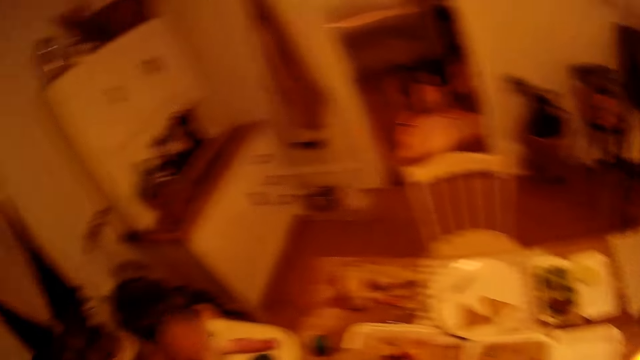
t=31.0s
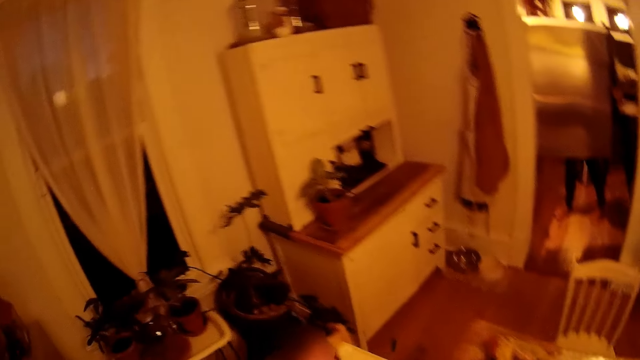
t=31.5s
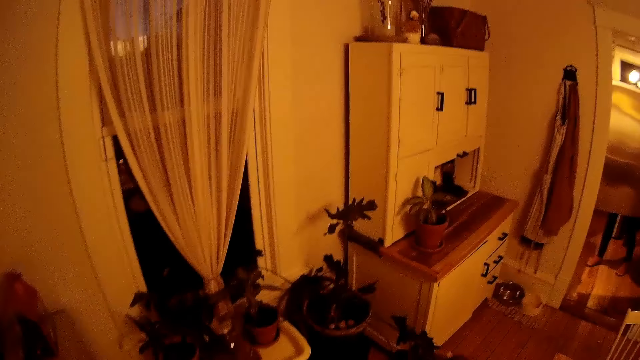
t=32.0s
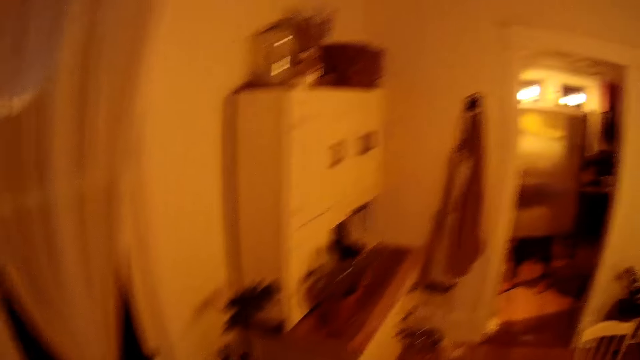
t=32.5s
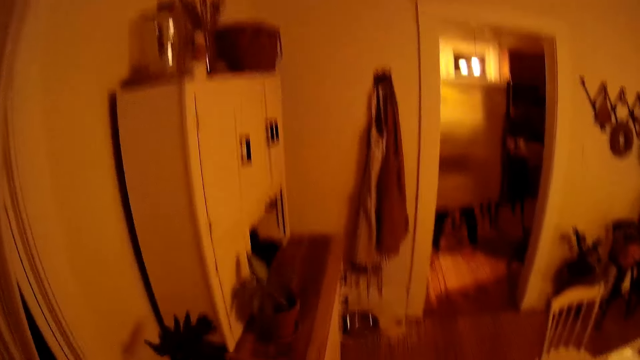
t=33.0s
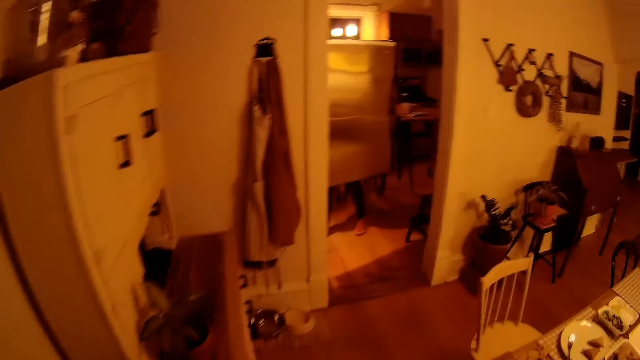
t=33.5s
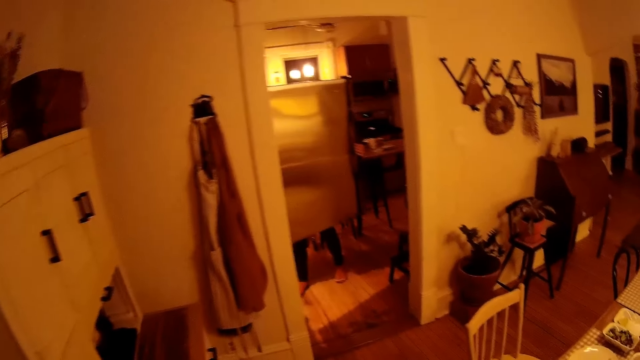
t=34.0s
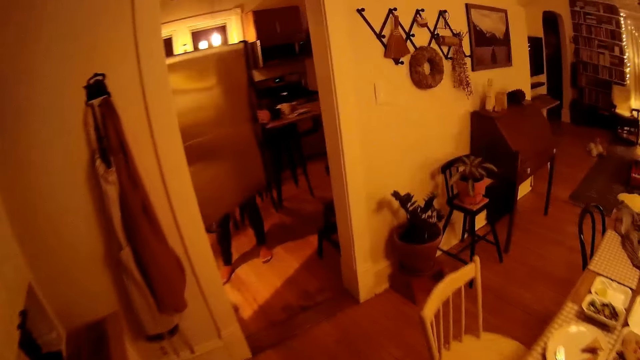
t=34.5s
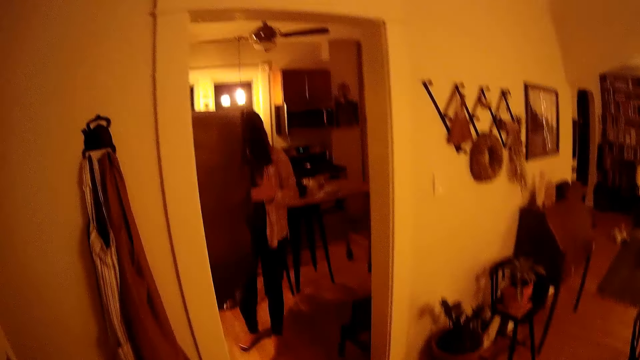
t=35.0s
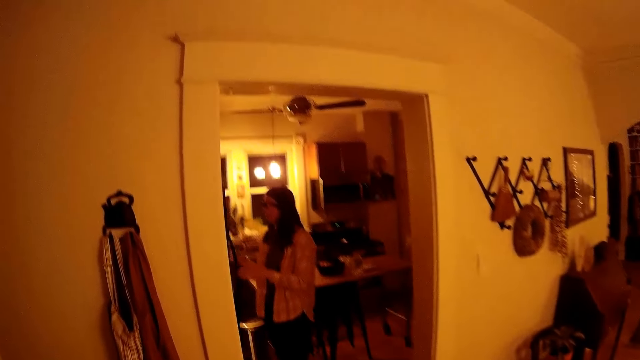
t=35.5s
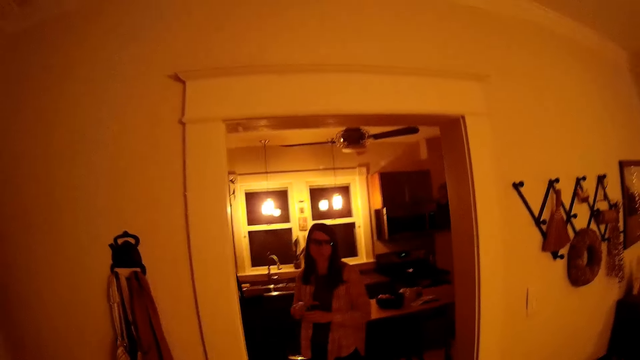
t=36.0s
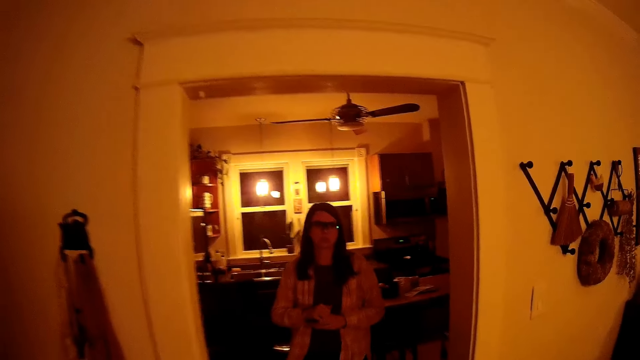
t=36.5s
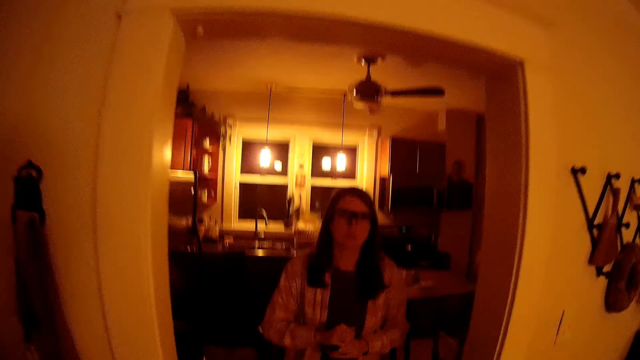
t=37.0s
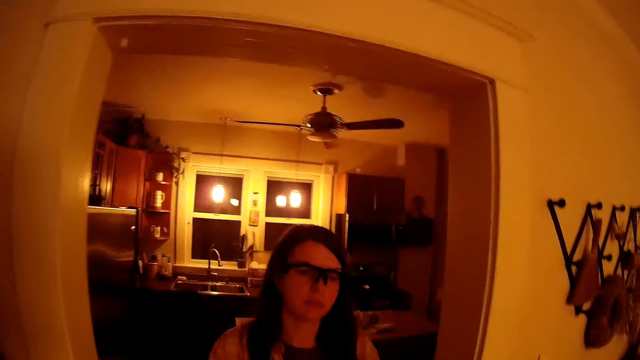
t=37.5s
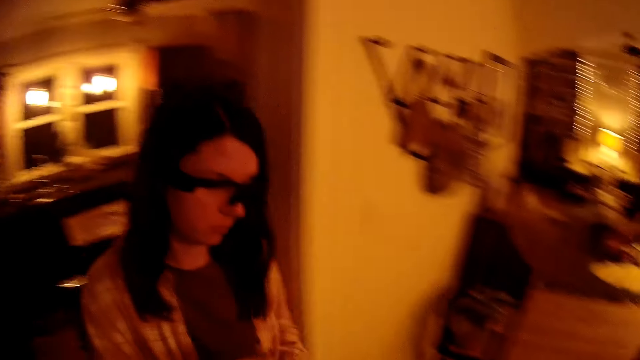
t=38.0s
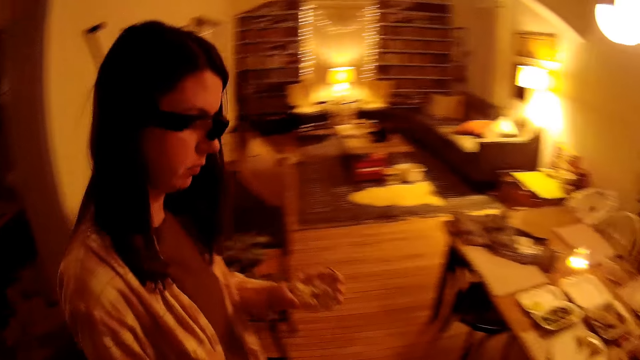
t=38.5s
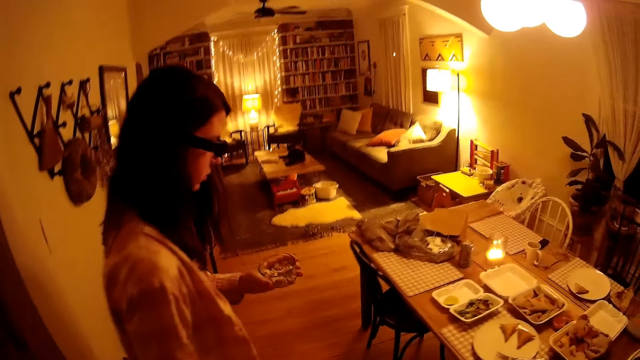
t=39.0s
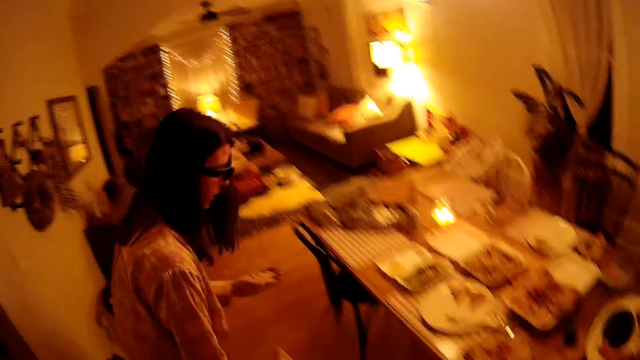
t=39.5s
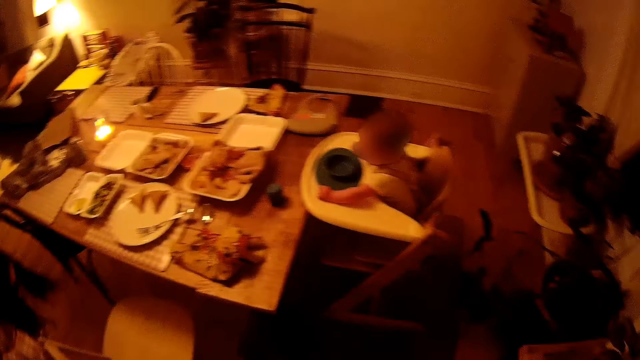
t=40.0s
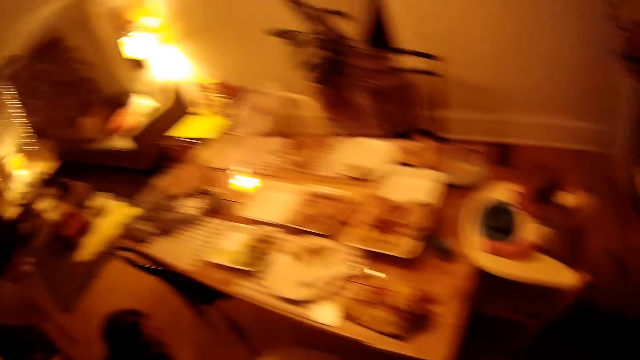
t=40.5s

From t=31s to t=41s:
The camera wearer walks in the house. The woman closes the refrigerator with her left hand. The camera wearer looks around.

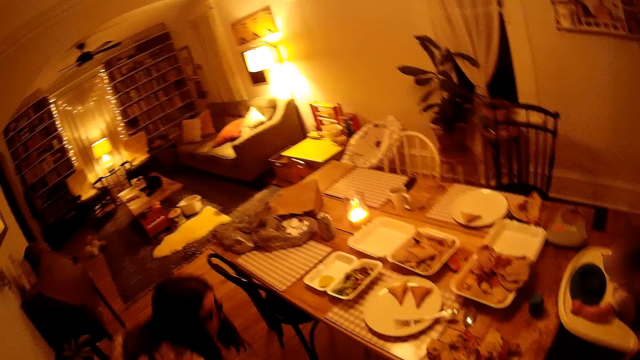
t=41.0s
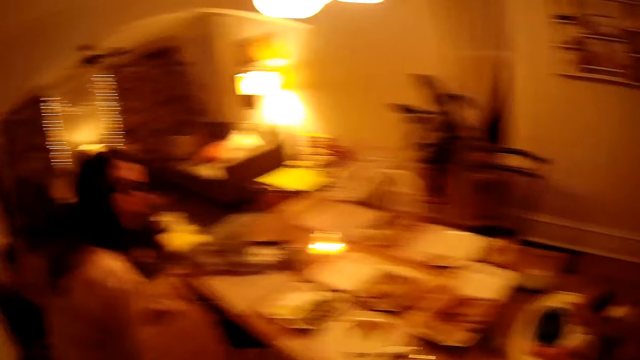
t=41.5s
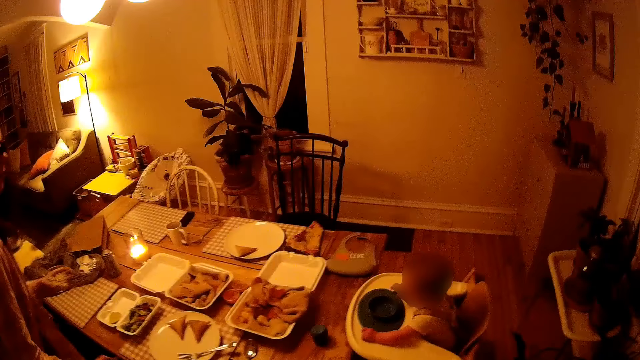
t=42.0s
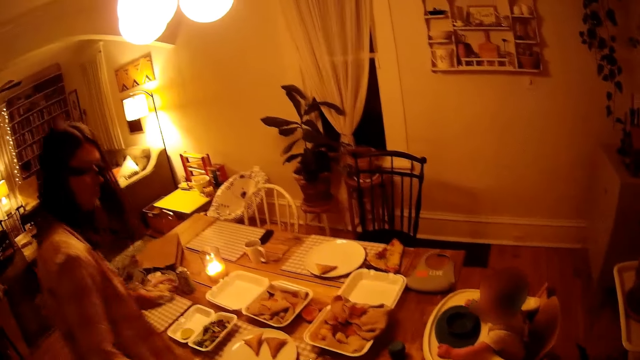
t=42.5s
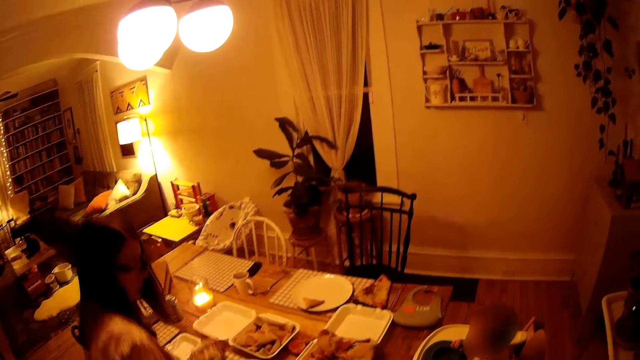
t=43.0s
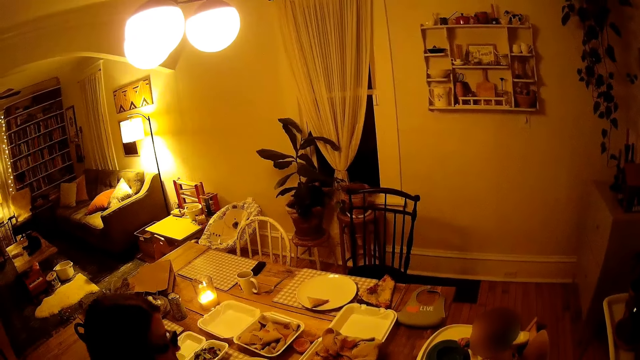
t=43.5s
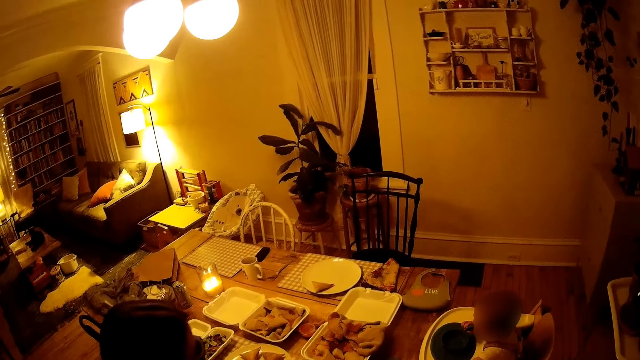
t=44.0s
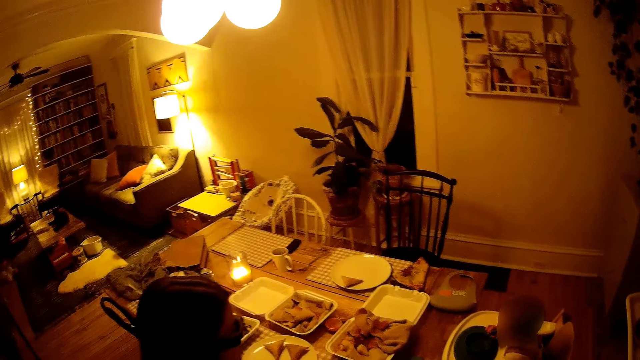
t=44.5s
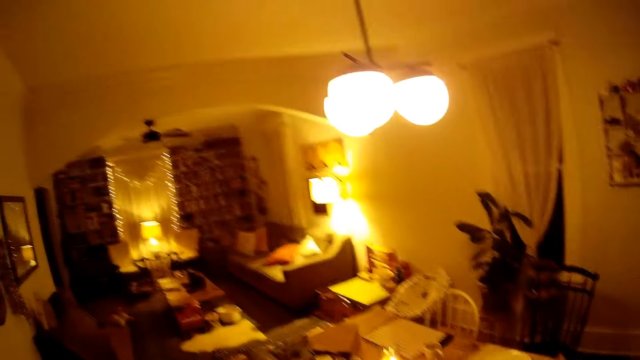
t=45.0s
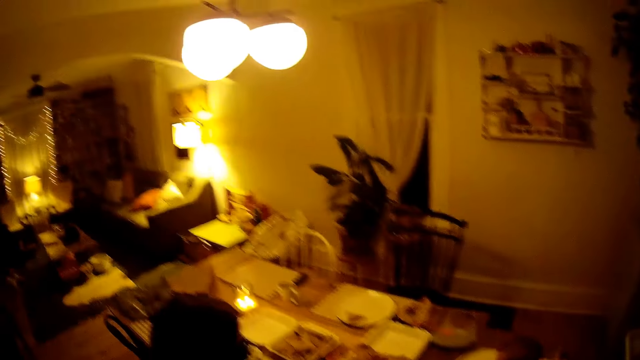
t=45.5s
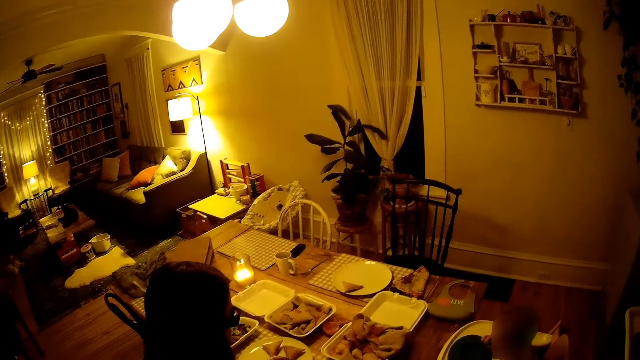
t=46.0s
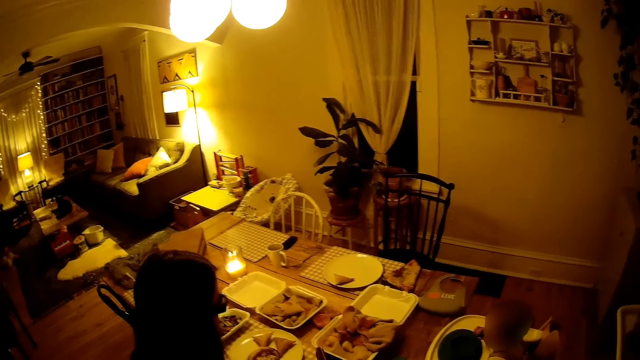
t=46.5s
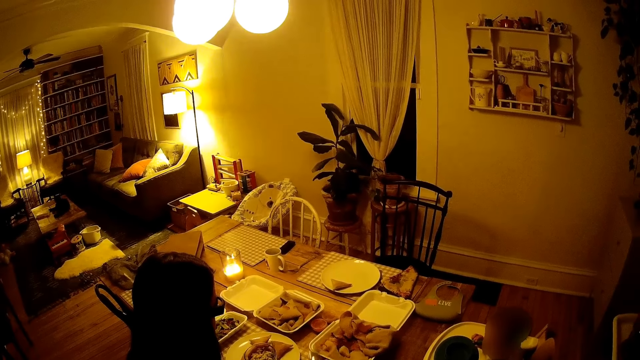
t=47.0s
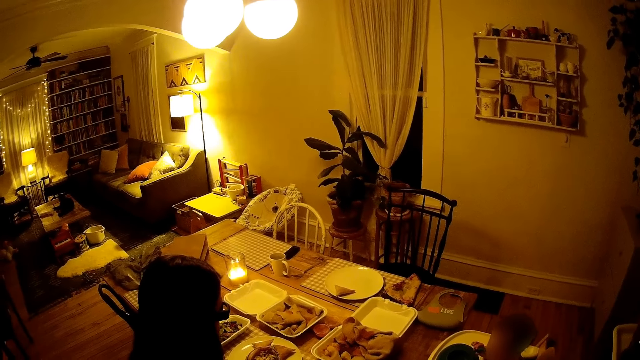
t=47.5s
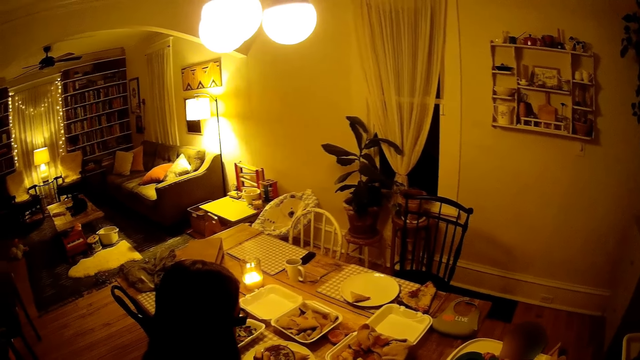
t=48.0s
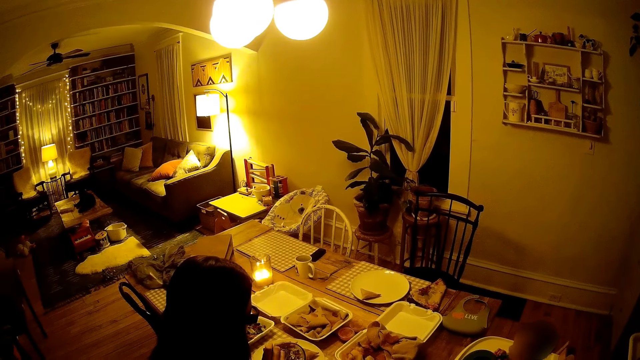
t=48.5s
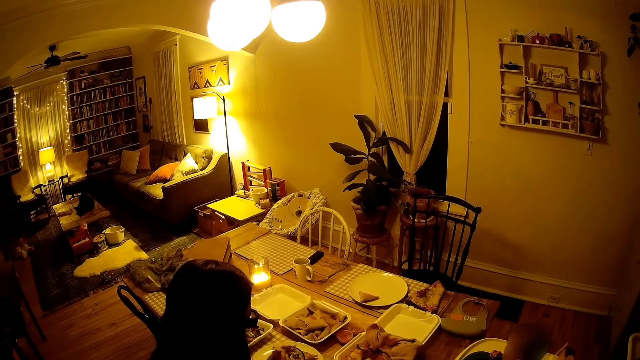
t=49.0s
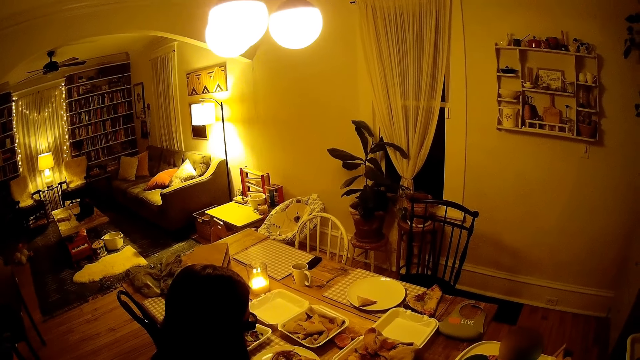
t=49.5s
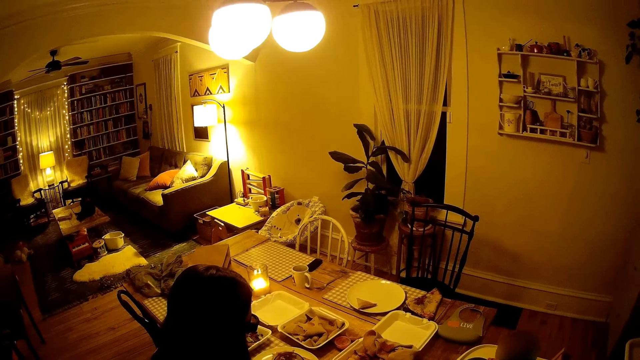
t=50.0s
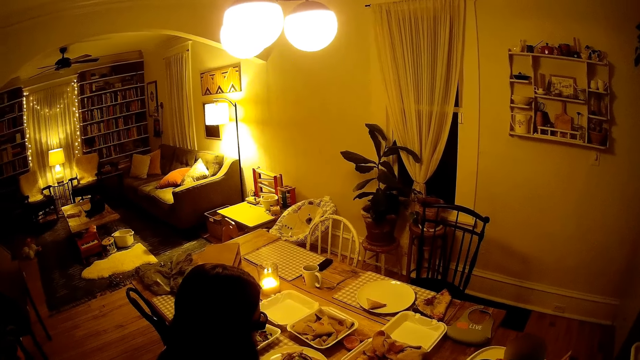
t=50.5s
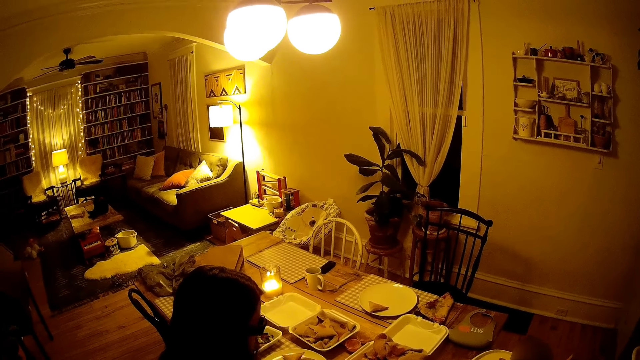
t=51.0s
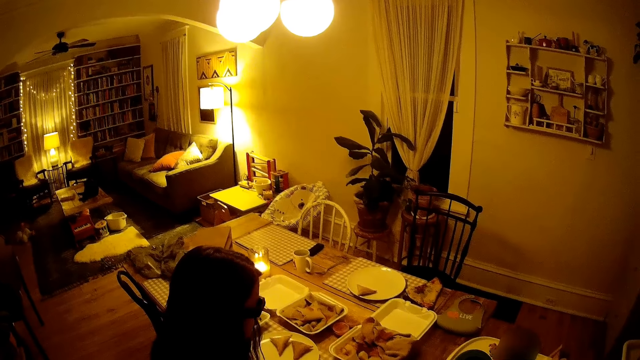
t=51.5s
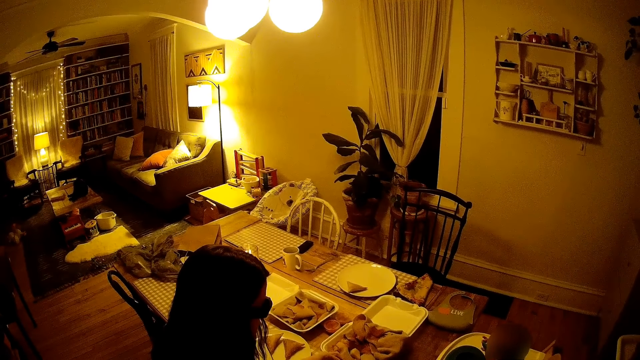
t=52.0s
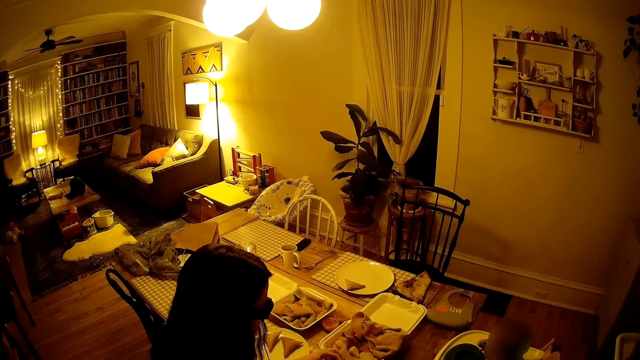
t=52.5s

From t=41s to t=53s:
The woman sits on the chair. The woman picks up a fork from the table with her right hand.
